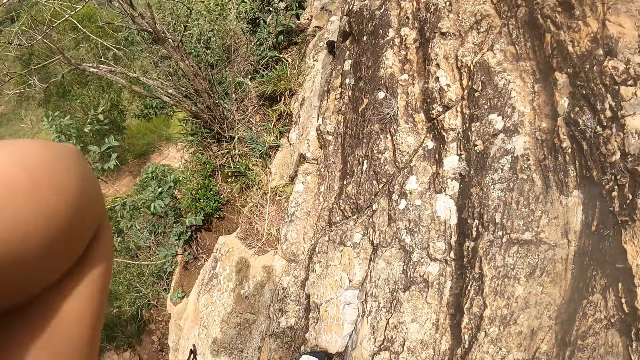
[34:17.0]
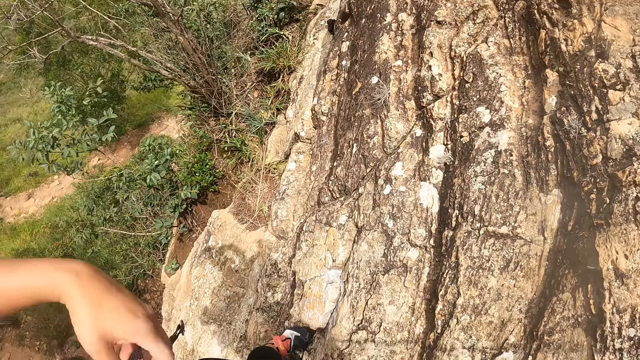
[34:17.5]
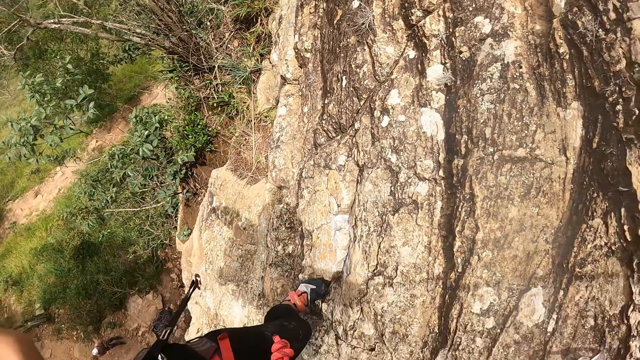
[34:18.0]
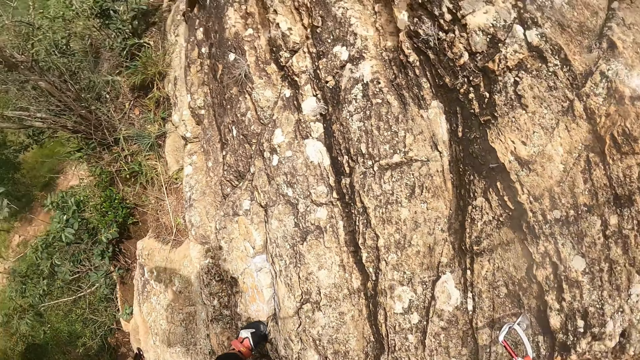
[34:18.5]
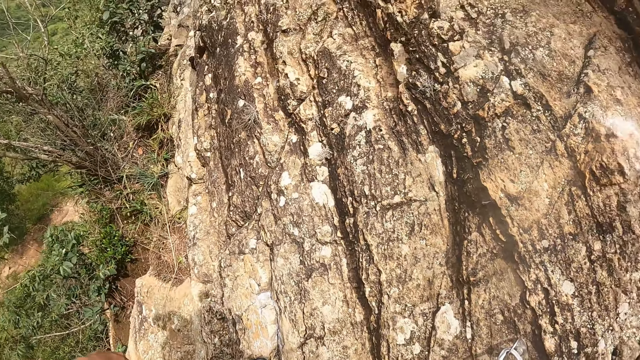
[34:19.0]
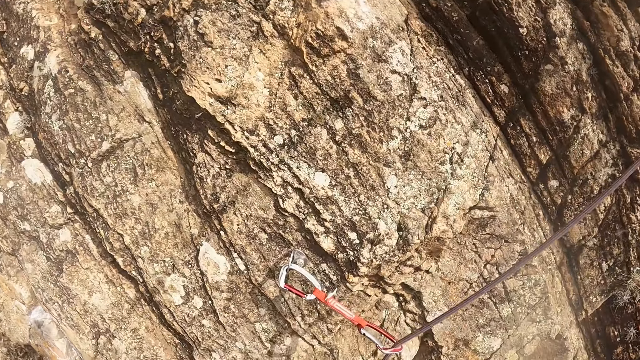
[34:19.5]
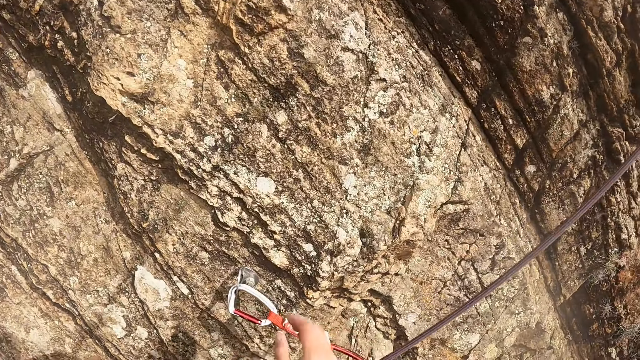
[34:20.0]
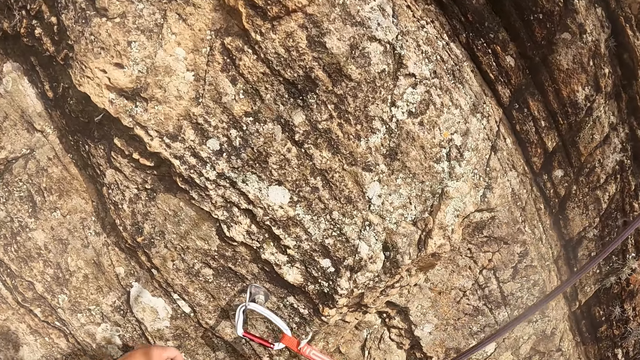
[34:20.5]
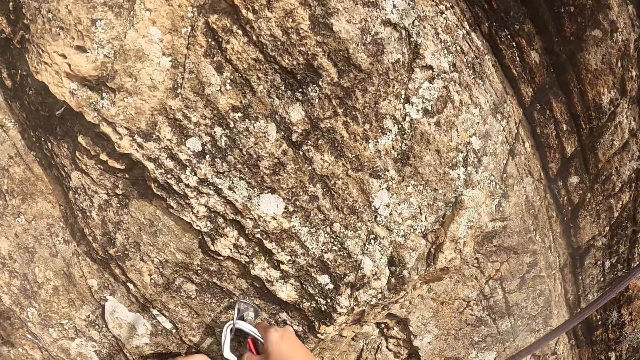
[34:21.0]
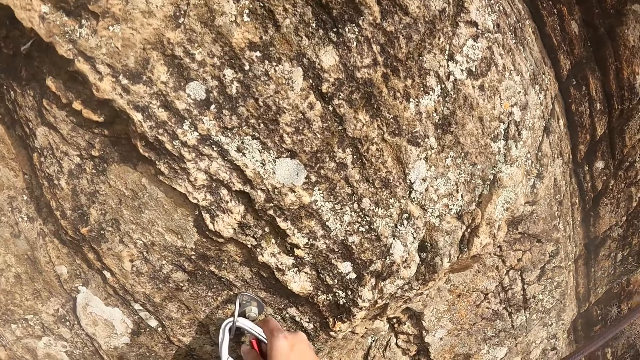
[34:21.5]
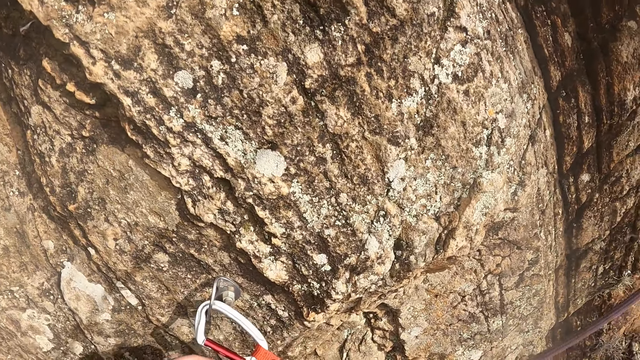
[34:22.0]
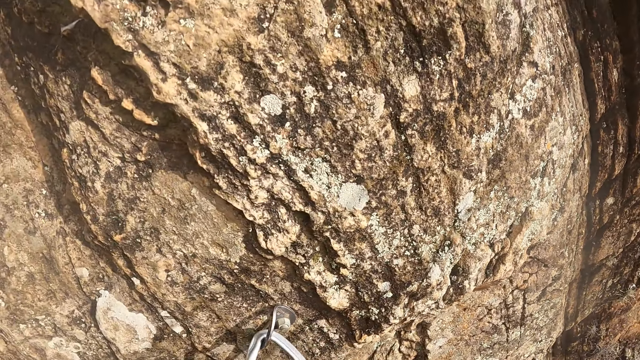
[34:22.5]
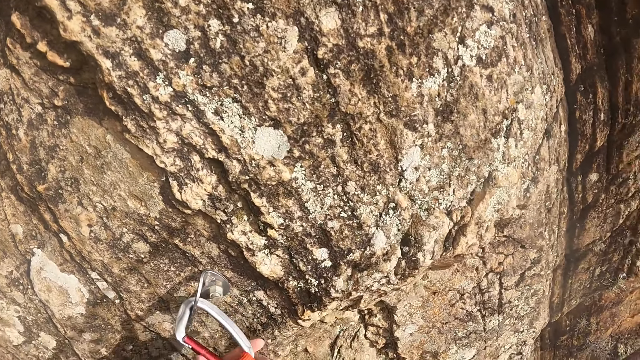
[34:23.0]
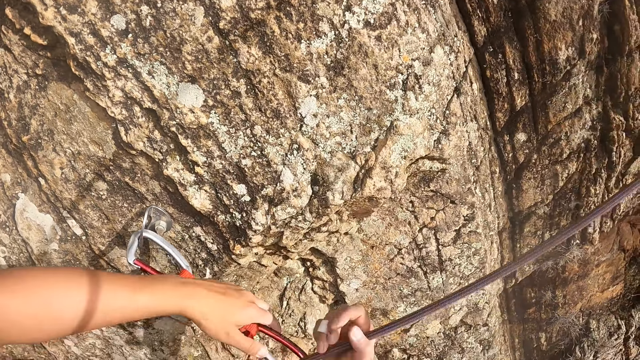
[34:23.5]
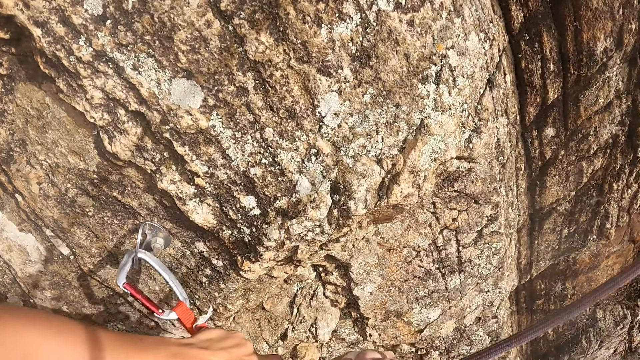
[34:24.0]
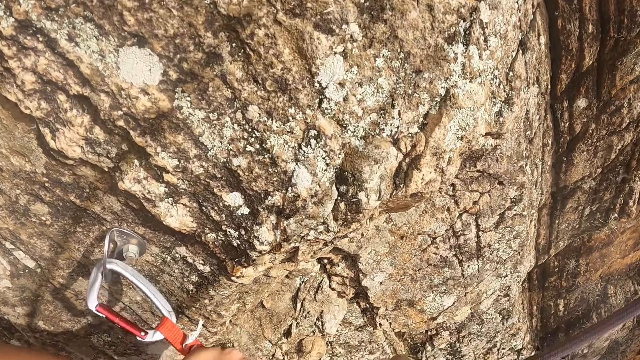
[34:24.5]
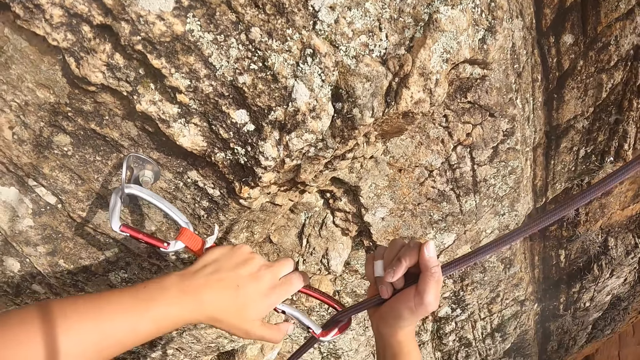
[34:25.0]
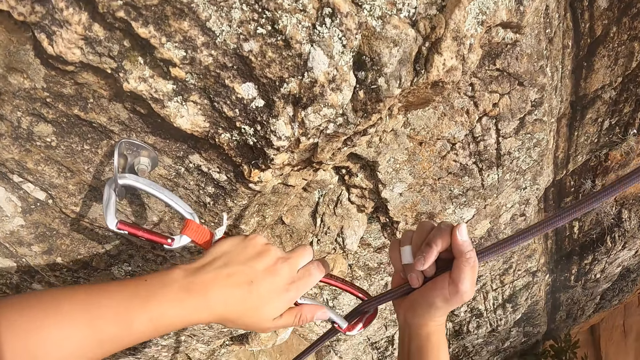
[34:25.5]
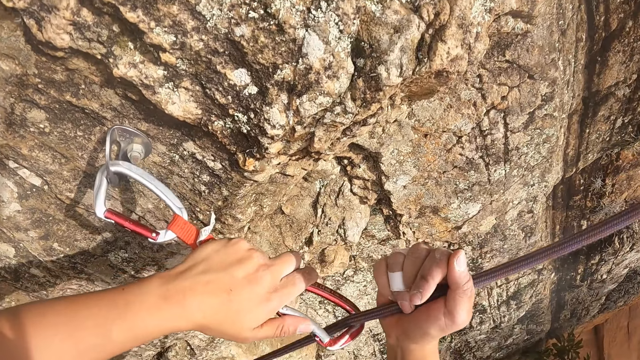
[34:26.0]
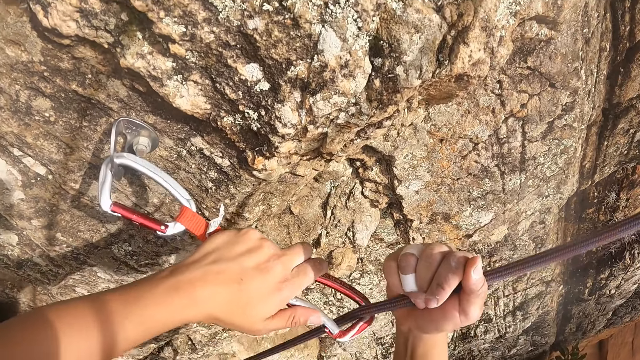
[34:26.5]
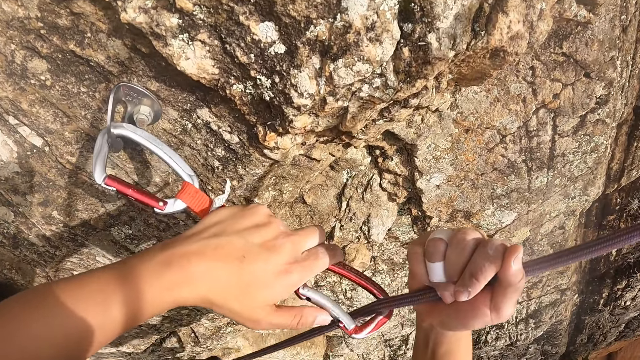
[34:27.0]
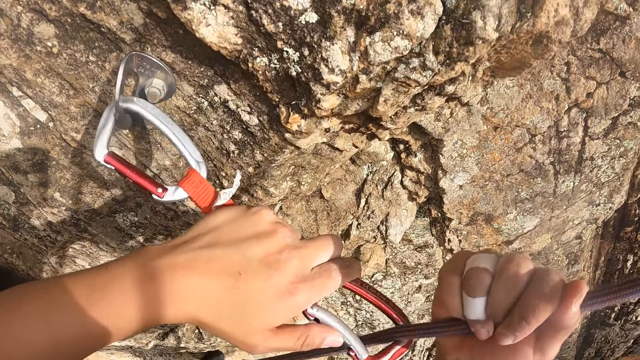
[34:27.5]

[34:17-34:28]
The camera wearer looks around. They put the rope on the shoulder. They look at the carabiner hook. They pull the carabiner hook. They unhook the rope and grab it. They look at the rock. They pull the rope. They touch the carabiner hook.

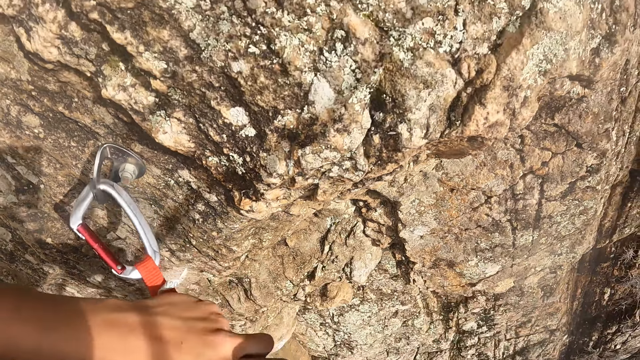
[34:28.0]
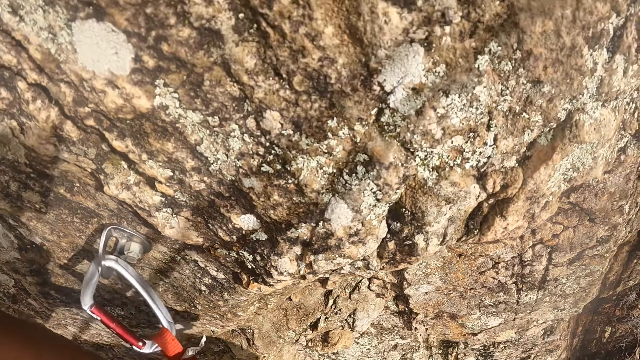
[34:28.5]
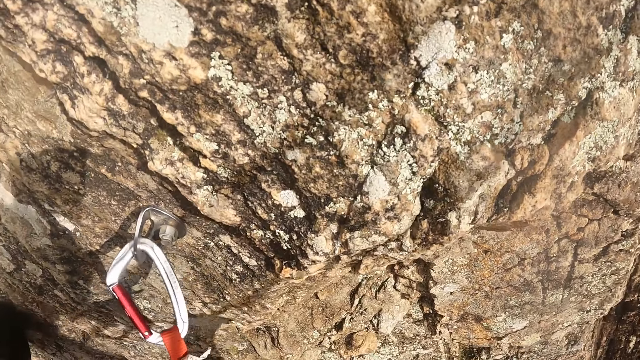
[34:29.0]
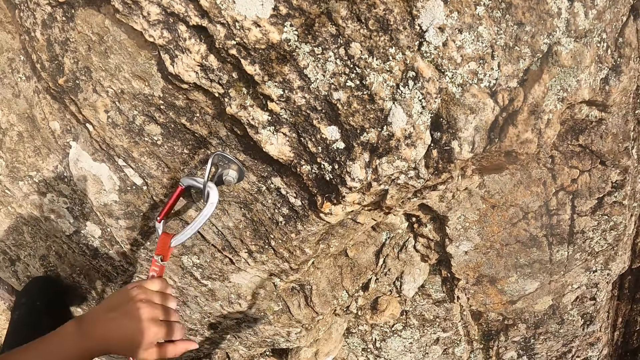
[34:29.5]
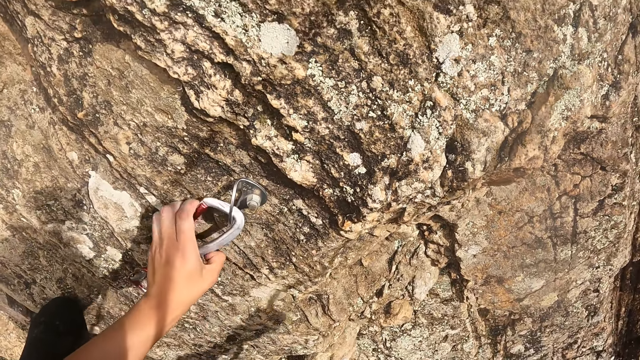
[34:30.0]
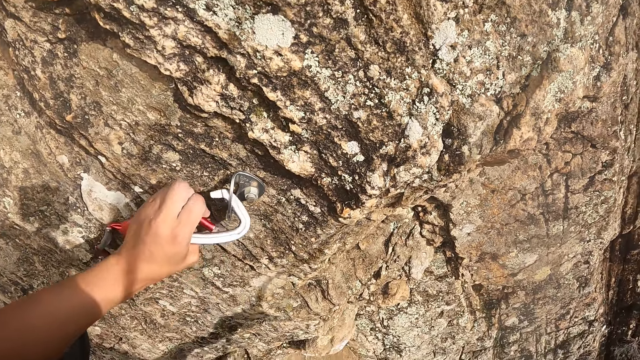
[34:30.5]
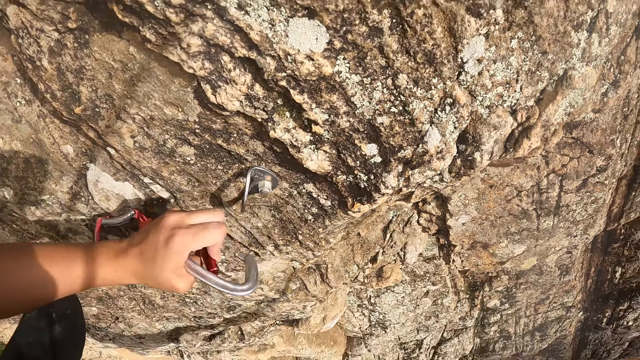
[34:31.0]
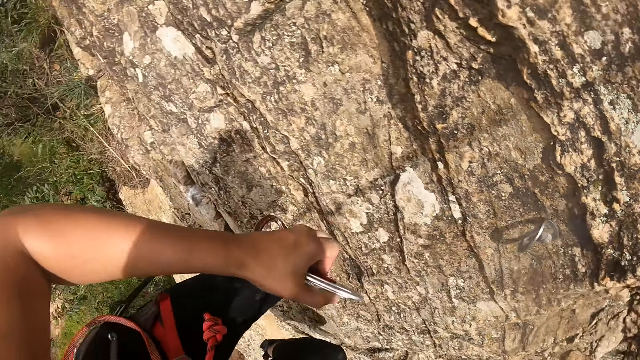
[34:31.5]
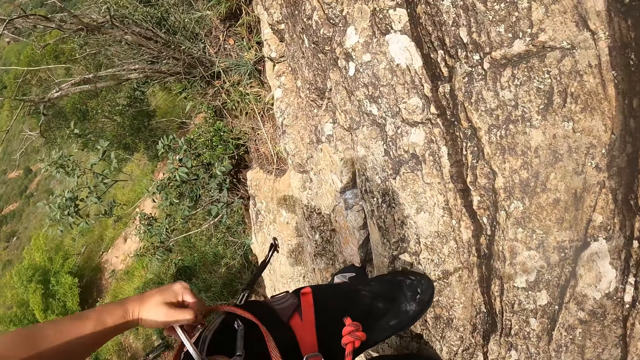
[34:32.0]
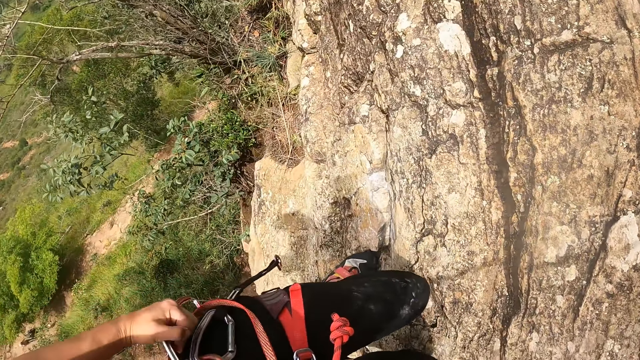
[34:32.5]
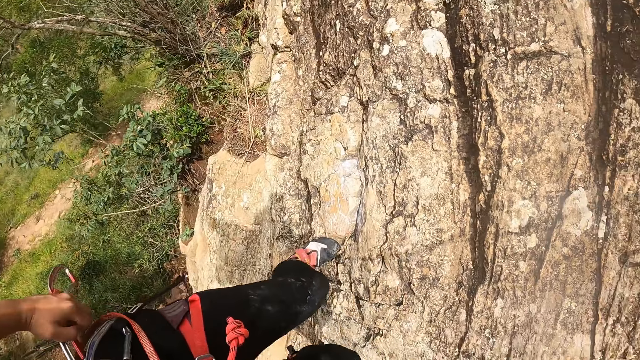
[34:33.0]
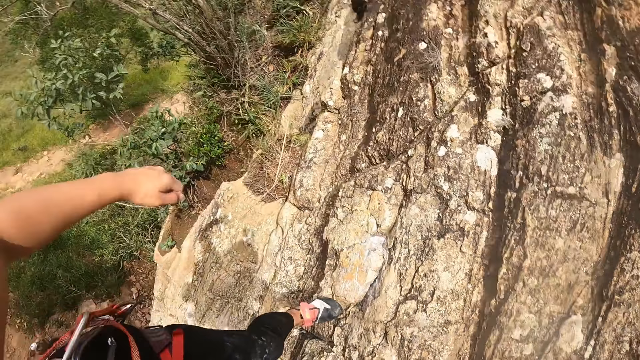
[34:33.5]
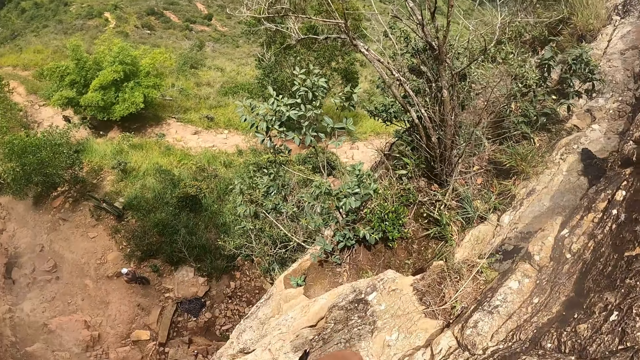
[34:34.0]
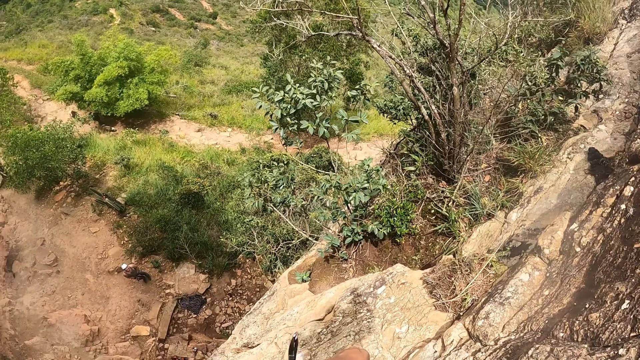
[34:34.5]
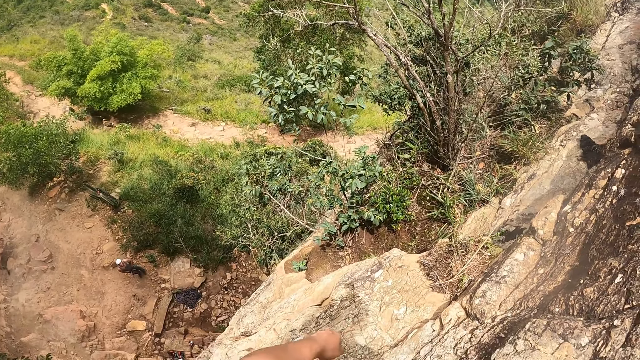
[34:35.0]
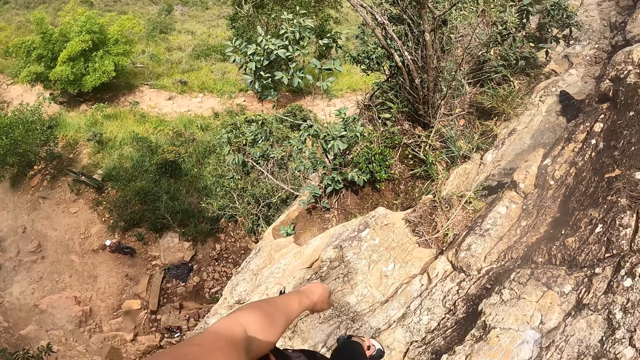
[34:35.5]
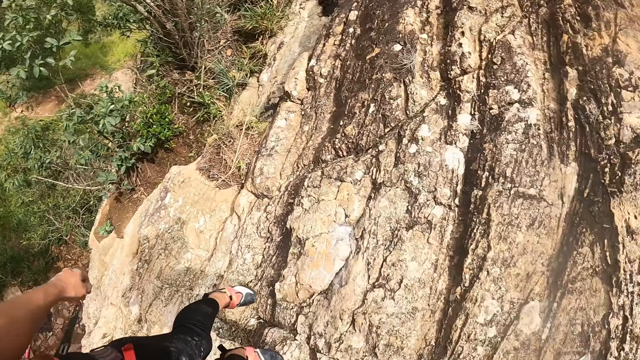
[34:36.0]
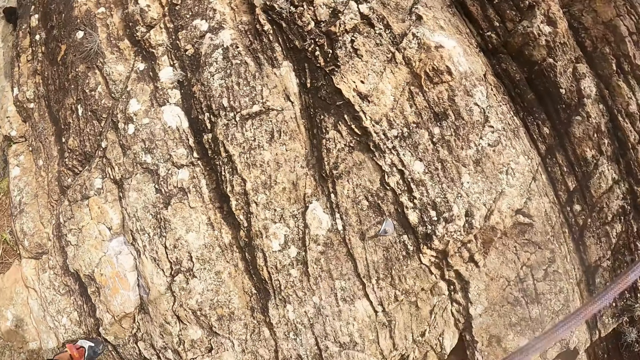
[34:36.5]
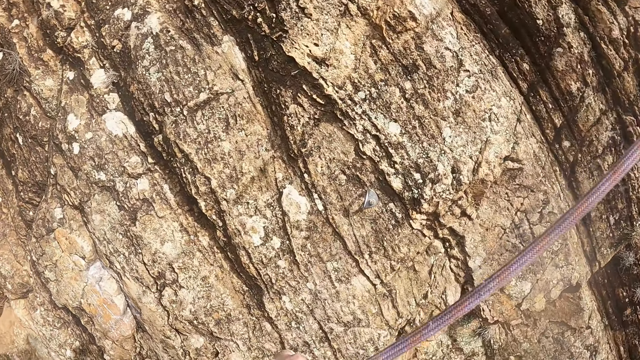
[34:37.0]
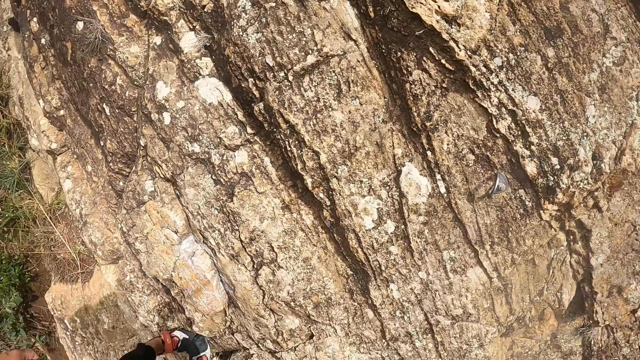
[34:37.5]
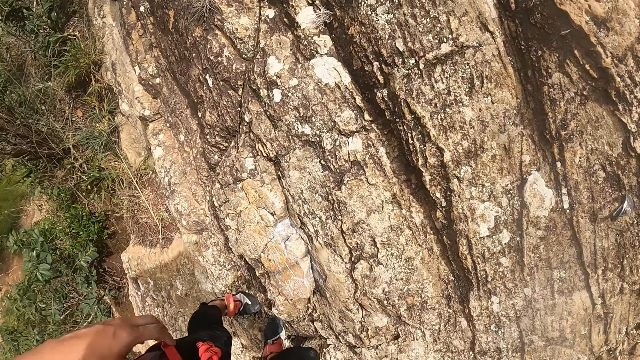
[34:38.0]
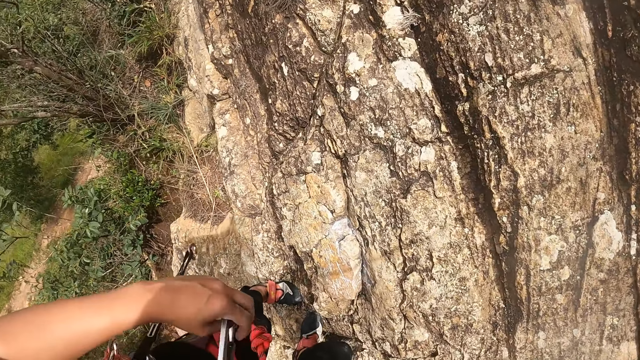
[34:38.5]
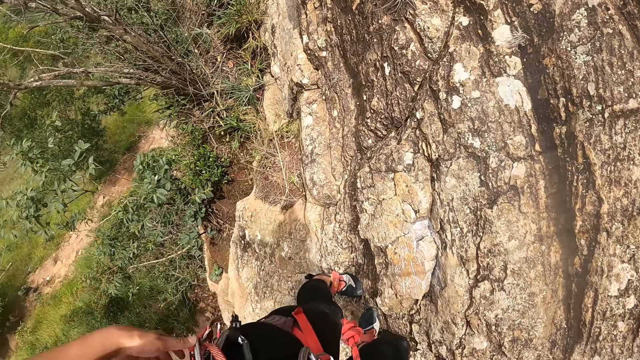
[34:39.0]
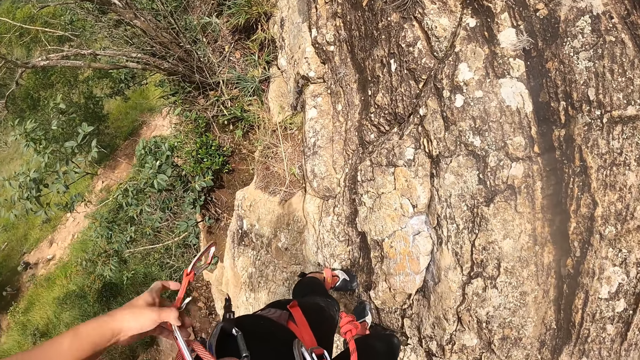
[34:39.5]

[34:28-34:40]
The camera wearer pulls the rope. They remove the carabiner hook from the holder. They move the rope. They interact with a person. The camera wearer attaches the hook on the rope. They look around. They look at the rope. They look around.
